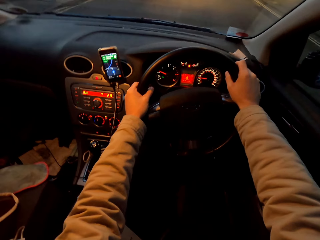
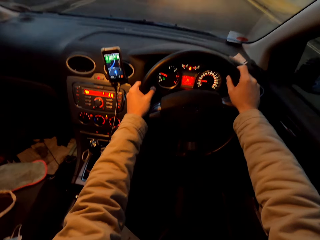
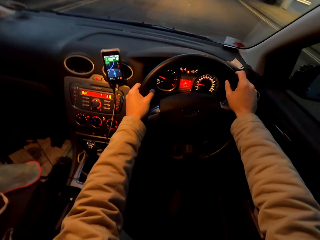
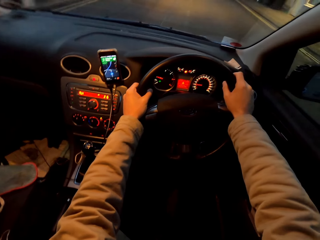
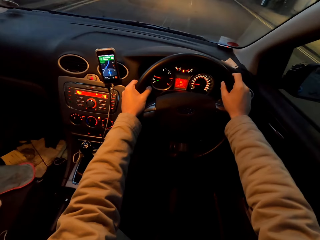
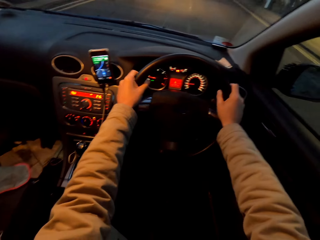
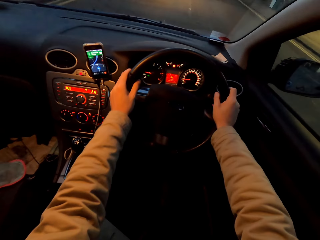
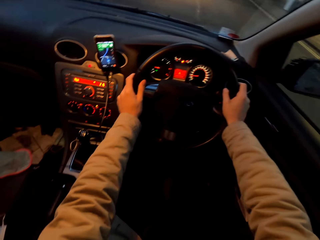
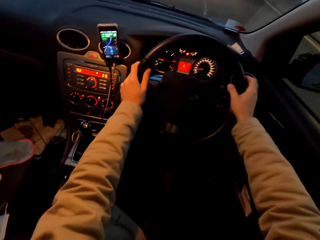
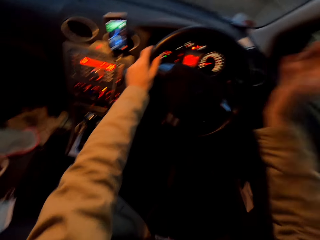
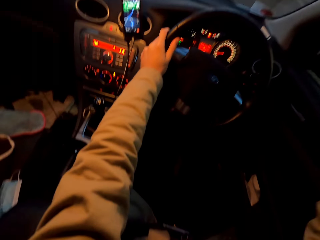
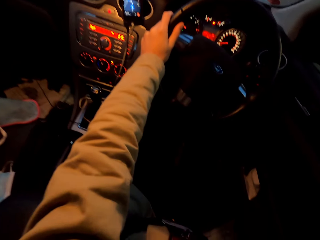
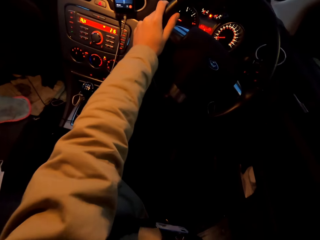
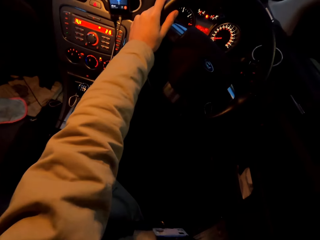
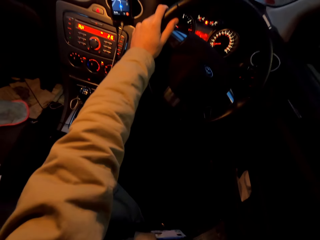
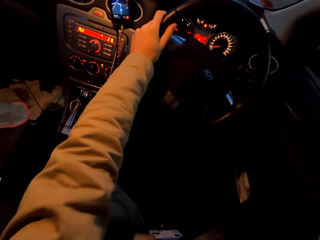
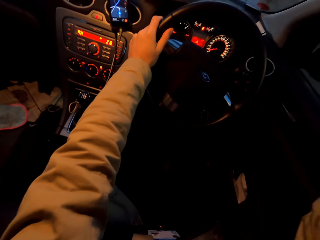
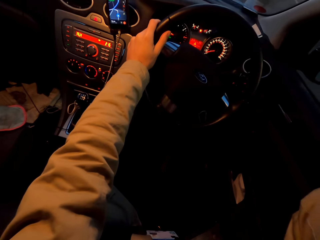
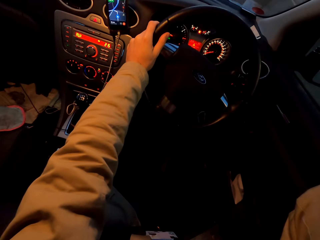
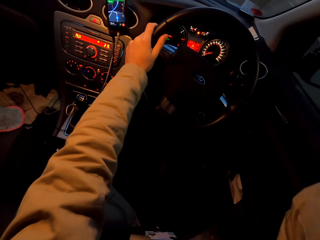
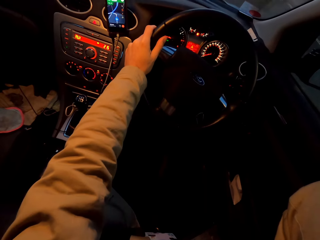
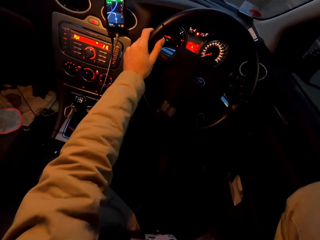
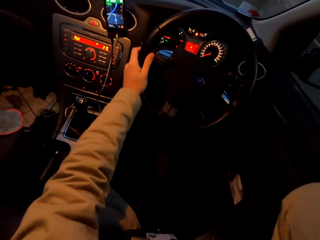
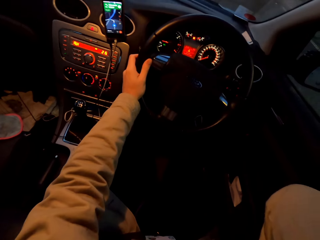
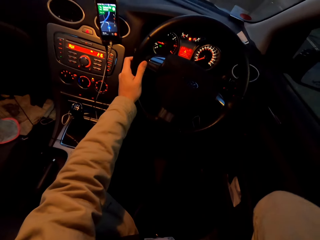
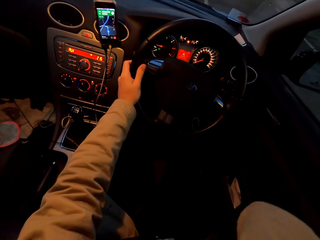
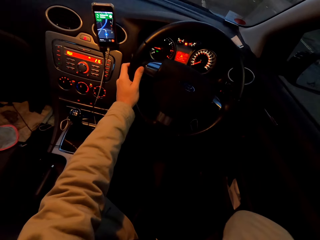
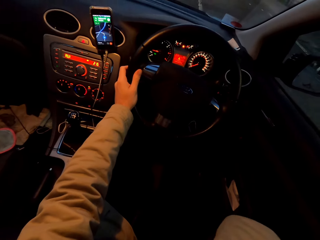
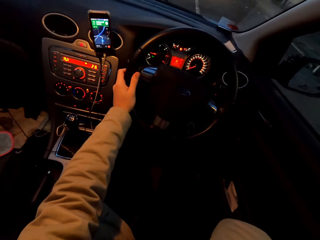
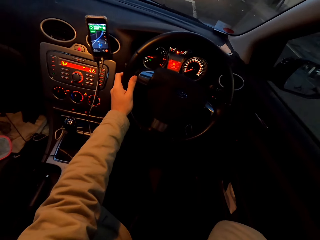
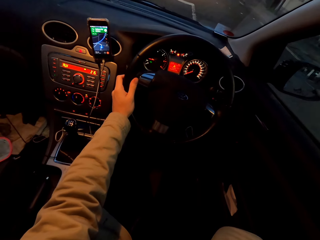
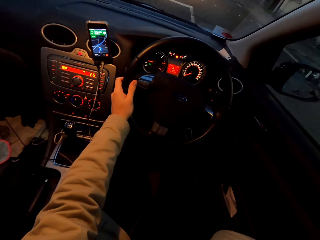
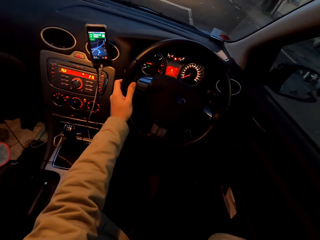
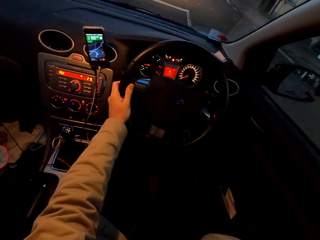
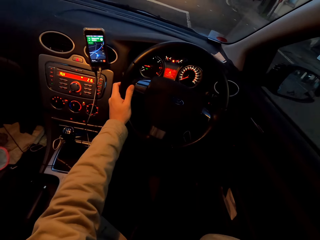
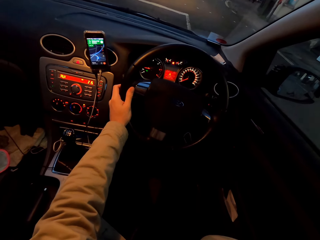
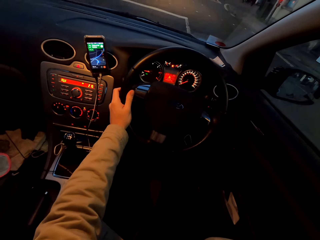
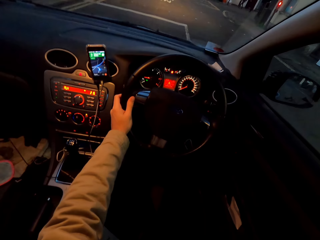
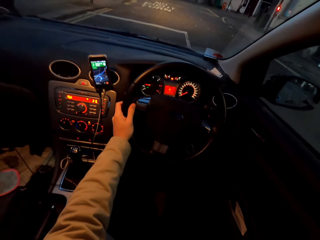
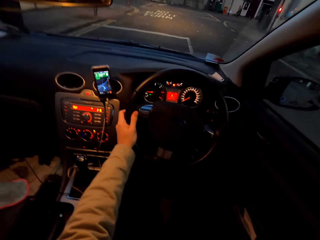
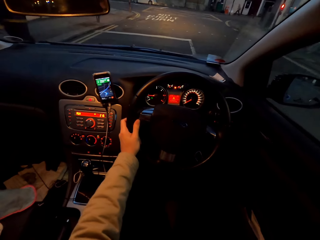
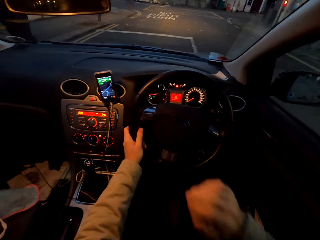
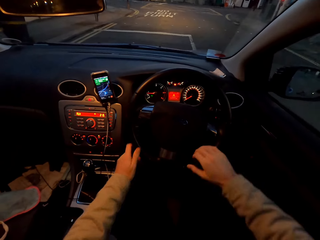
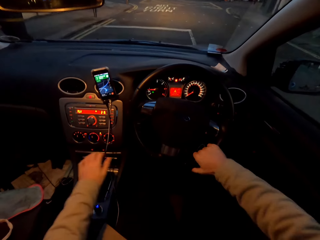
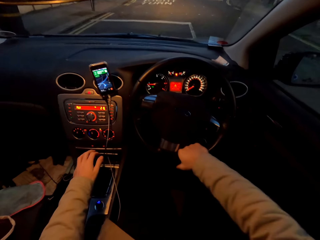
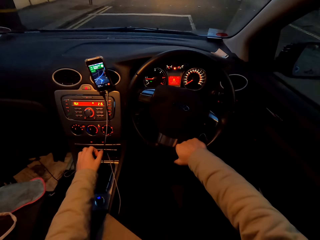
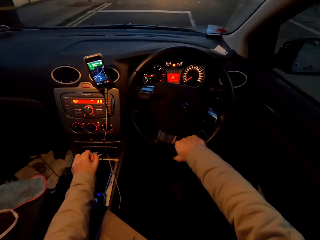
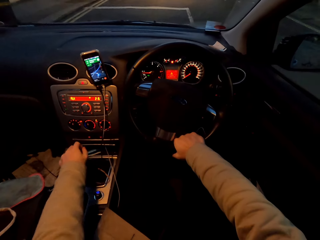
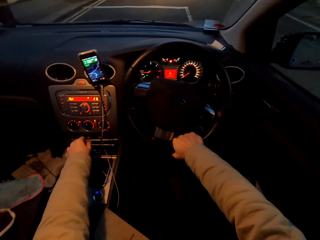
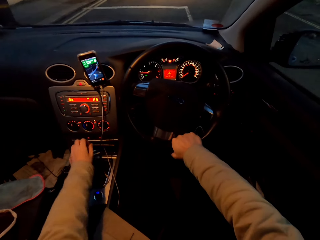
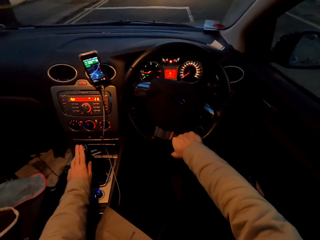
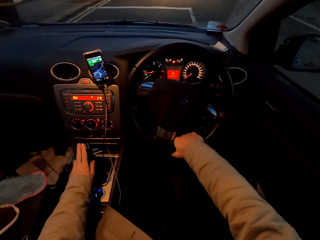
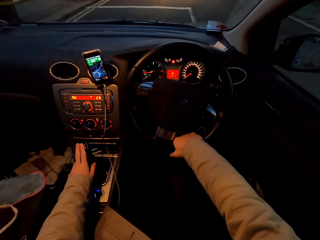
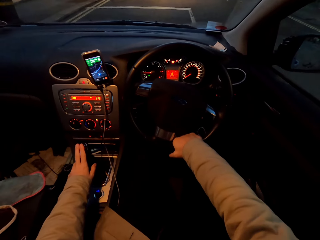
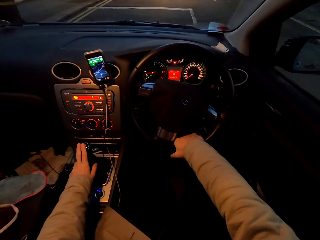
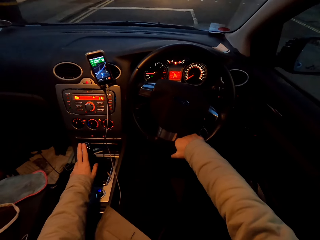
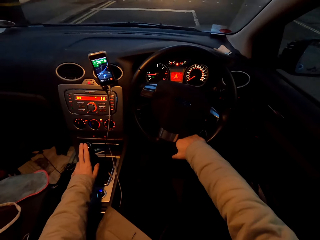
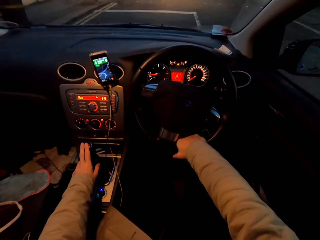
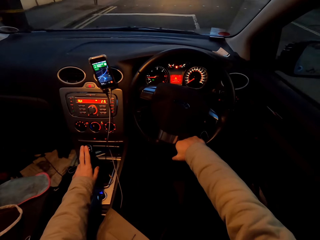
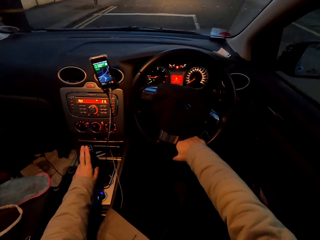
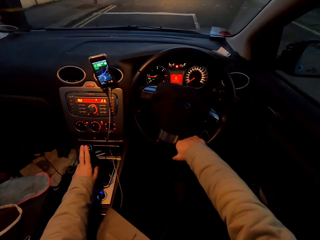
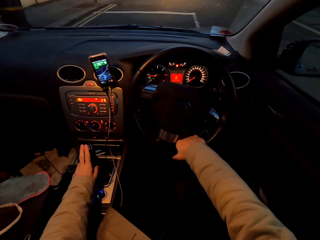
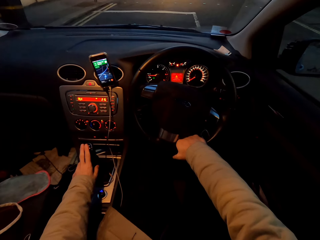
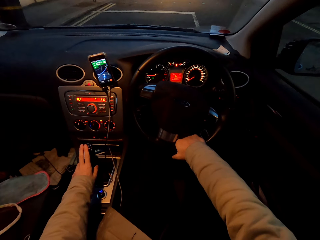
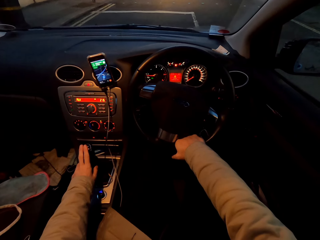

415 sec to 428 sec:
The camera wearer drives the car with his left hand. He holds the car steering with his right hand. He shifts the car's gear with his left hand.

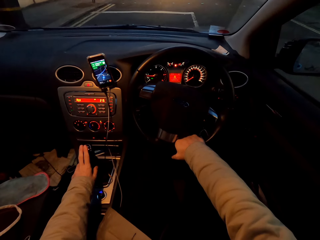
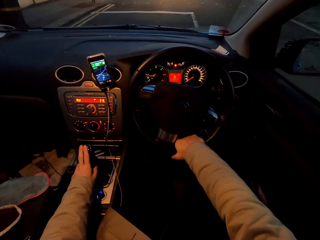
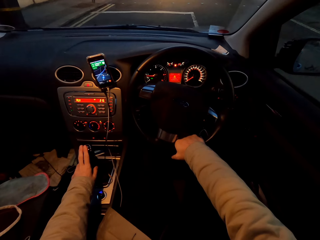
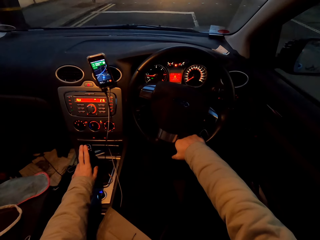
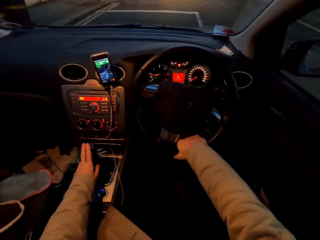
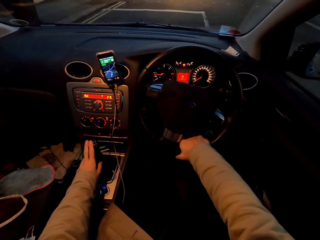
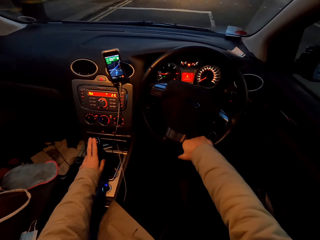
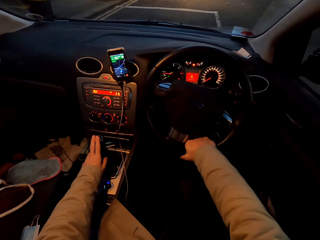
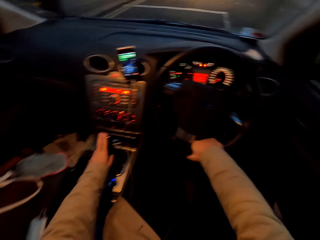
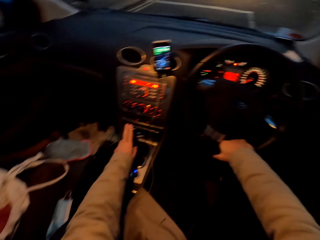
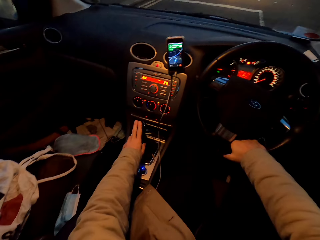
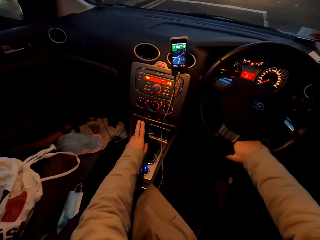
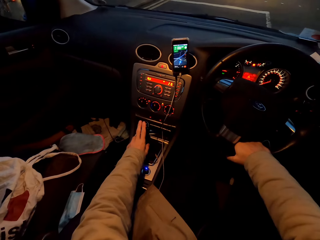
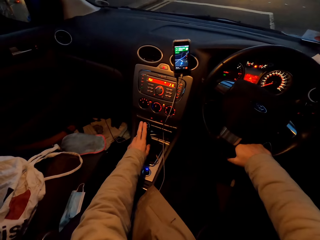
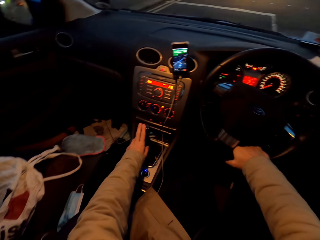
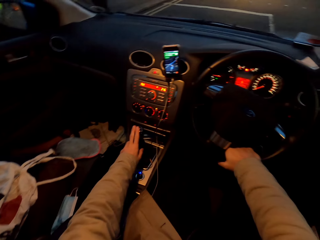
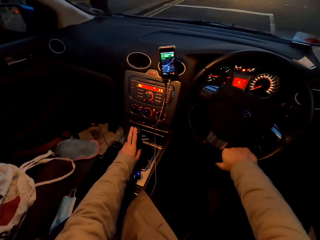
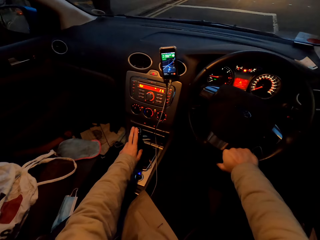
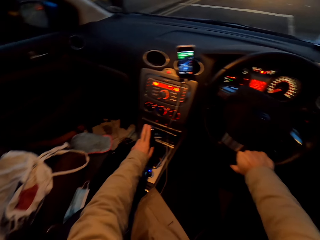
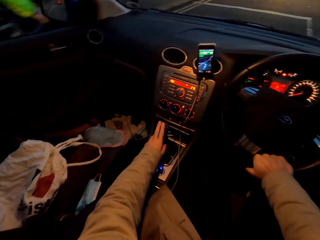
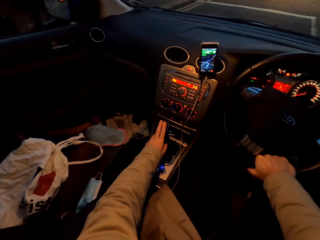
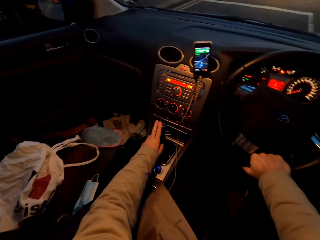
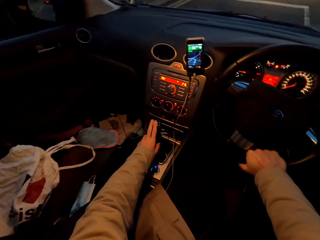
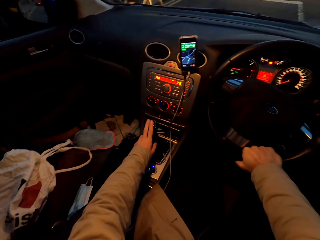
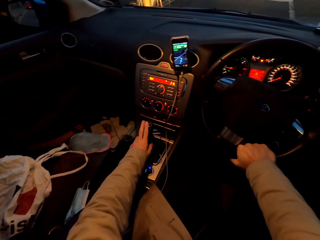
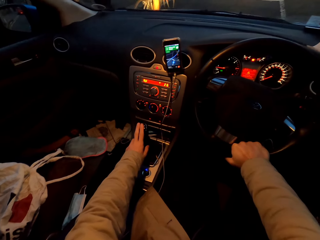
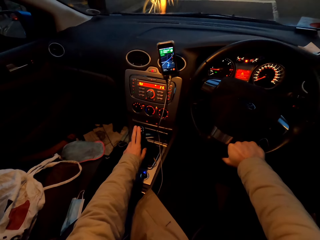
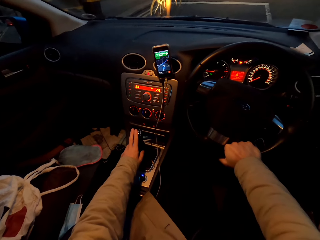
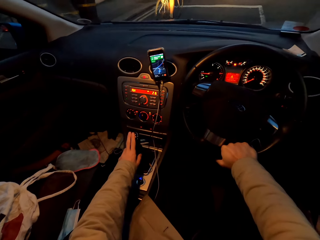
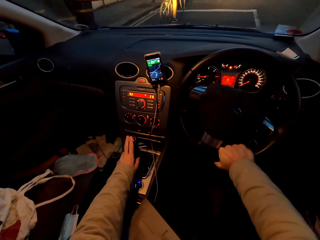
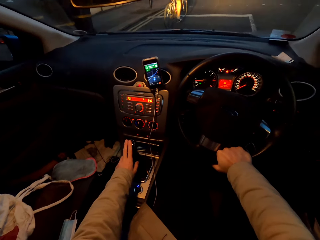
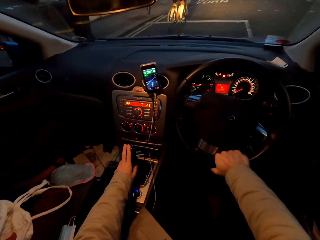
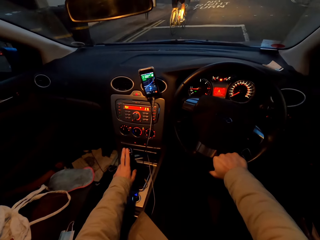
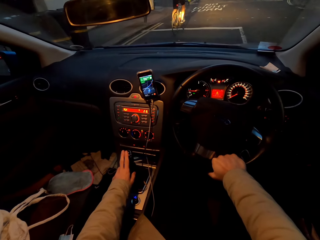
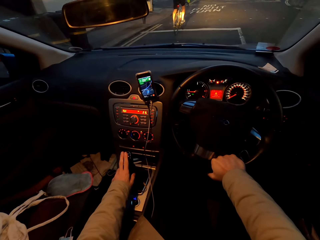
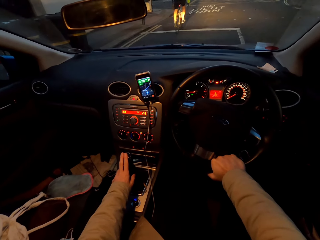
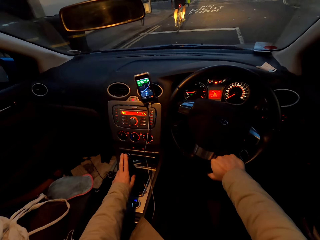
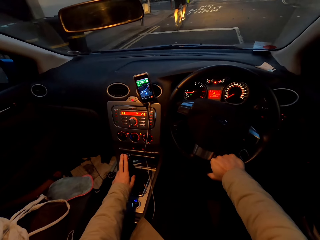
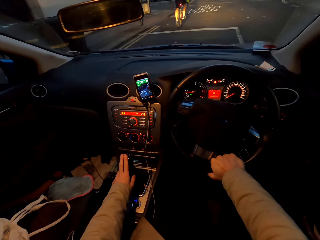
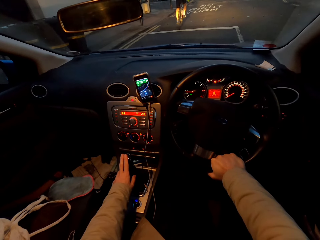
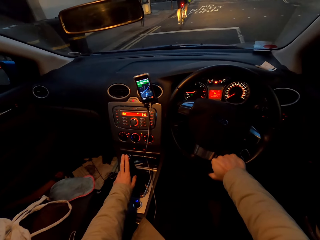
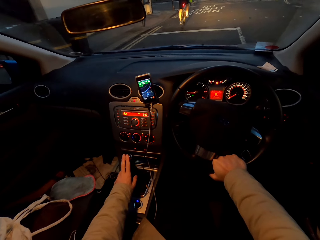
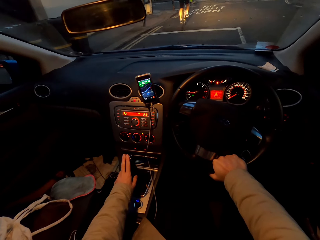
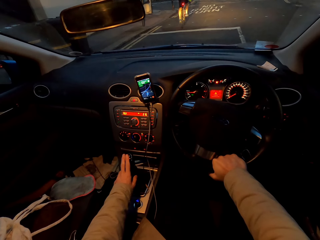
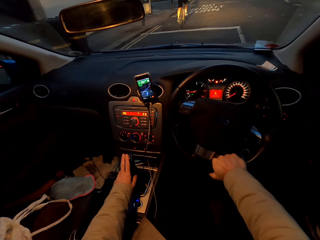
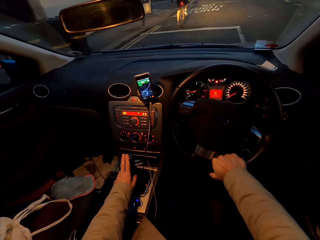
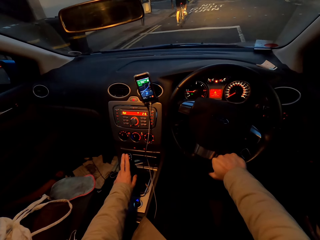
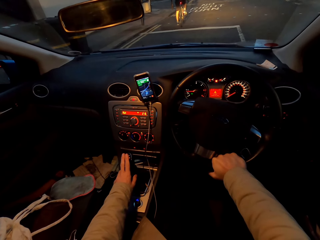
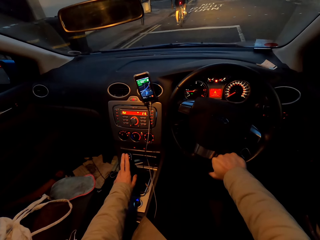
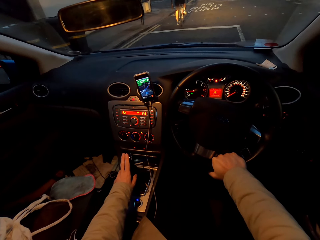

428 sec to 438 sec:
The camera wearer stops the car. A man rides a bicycle past the camera wearer.
